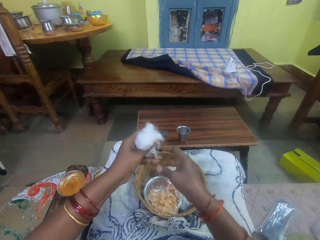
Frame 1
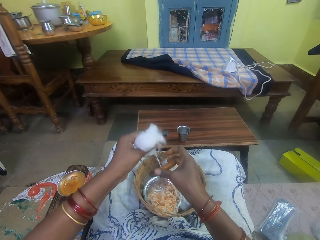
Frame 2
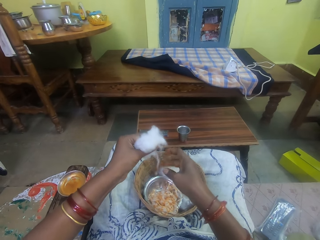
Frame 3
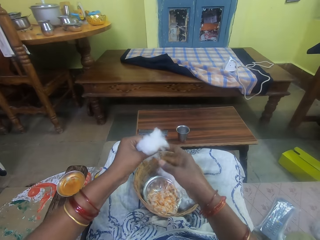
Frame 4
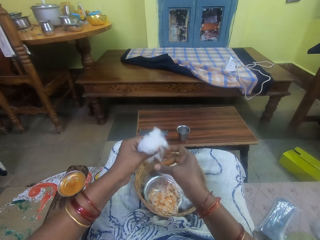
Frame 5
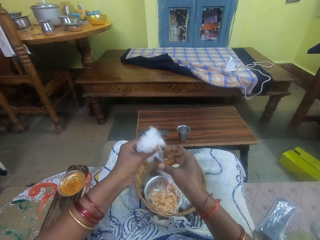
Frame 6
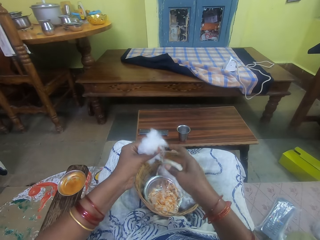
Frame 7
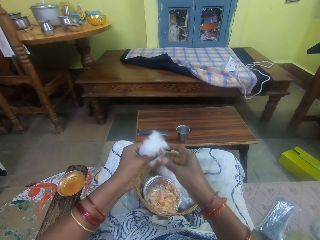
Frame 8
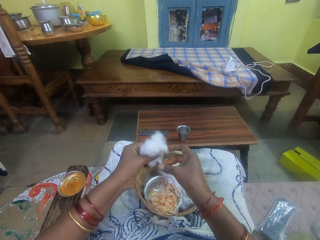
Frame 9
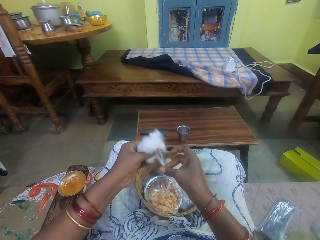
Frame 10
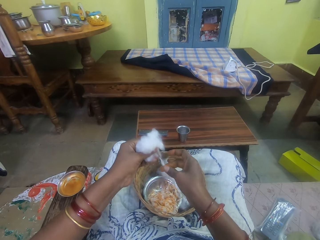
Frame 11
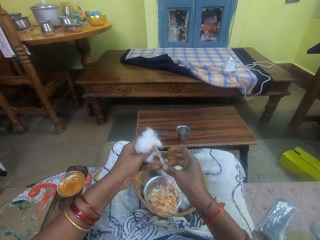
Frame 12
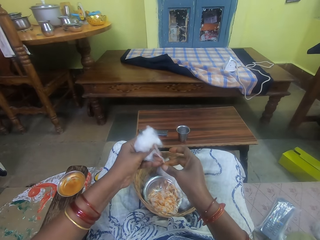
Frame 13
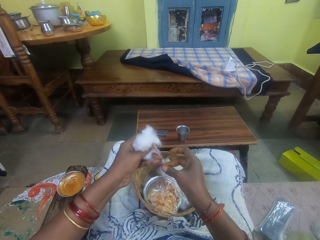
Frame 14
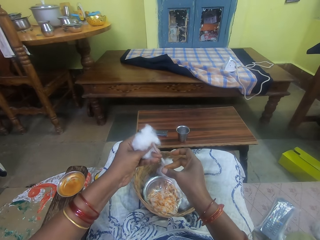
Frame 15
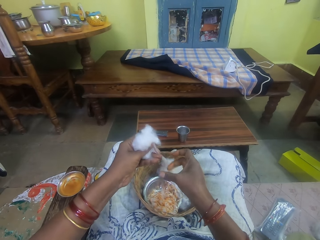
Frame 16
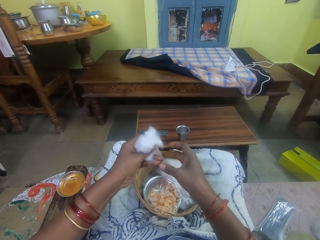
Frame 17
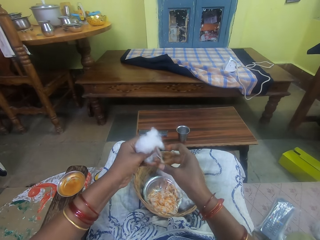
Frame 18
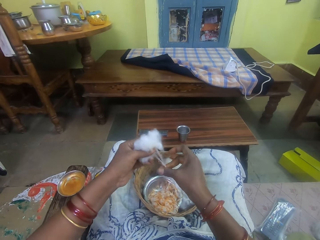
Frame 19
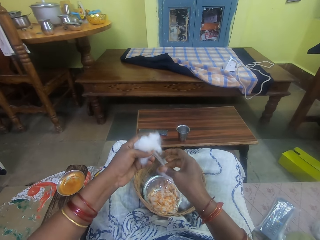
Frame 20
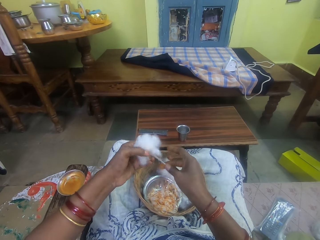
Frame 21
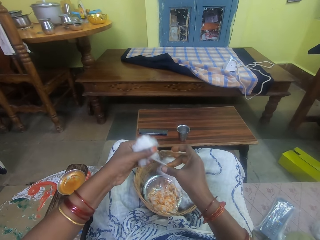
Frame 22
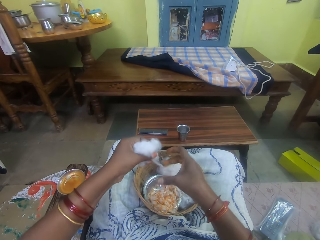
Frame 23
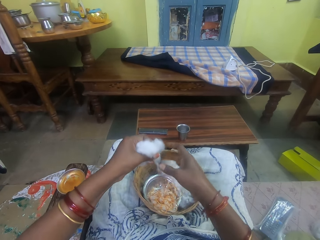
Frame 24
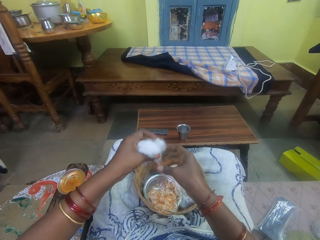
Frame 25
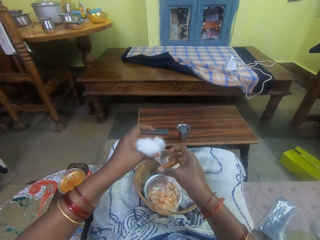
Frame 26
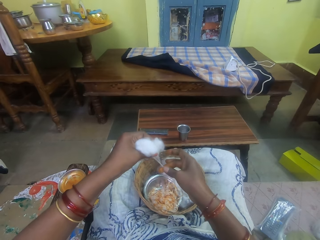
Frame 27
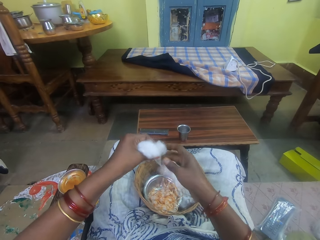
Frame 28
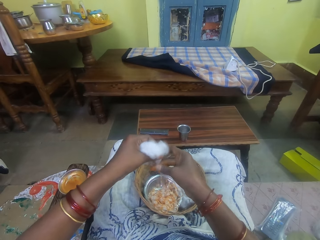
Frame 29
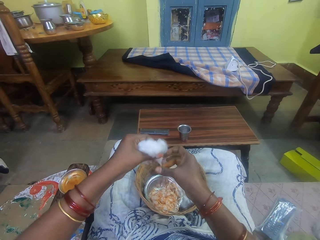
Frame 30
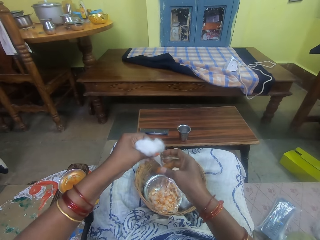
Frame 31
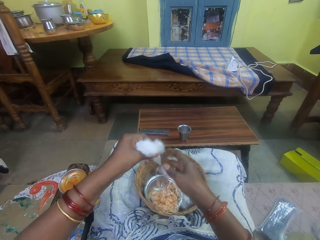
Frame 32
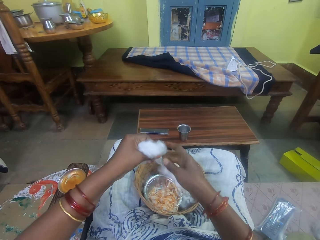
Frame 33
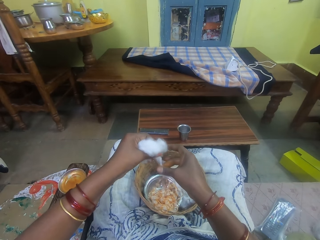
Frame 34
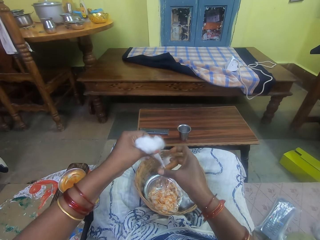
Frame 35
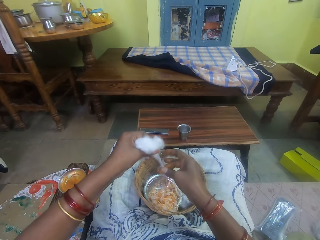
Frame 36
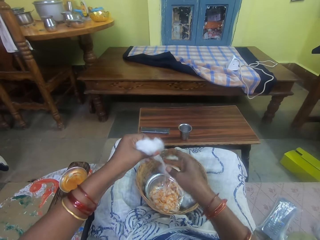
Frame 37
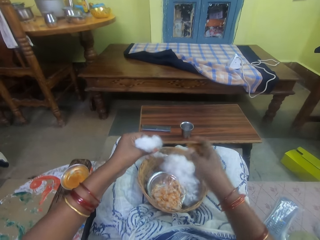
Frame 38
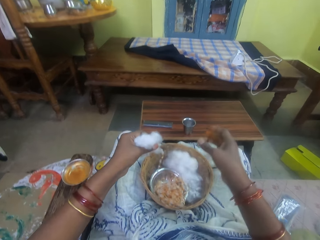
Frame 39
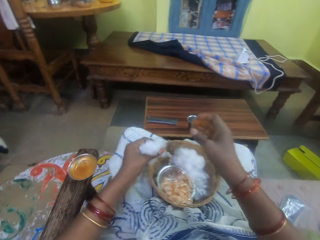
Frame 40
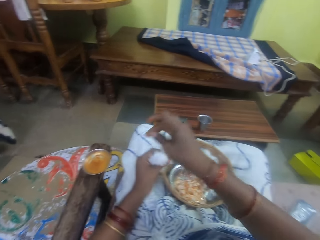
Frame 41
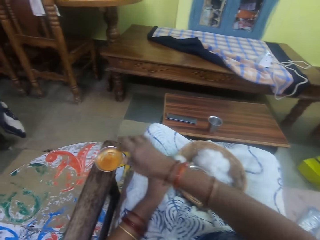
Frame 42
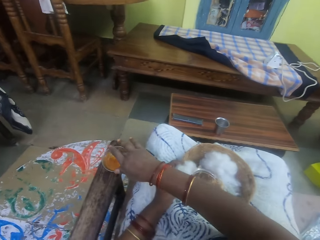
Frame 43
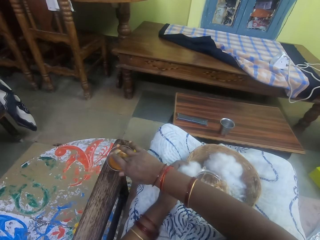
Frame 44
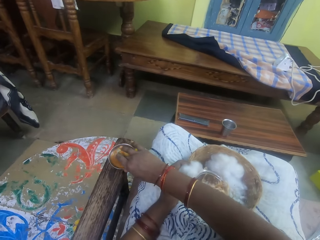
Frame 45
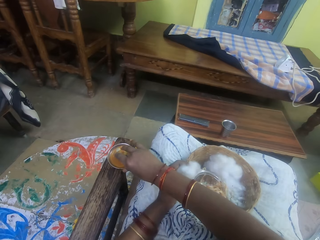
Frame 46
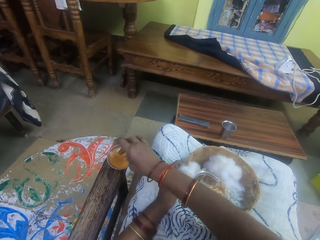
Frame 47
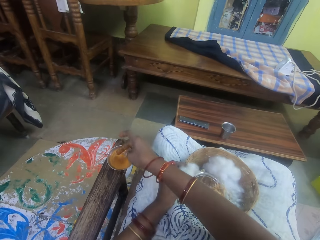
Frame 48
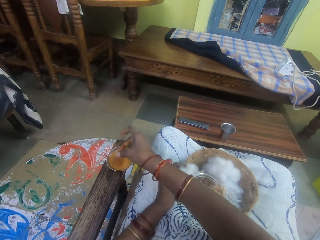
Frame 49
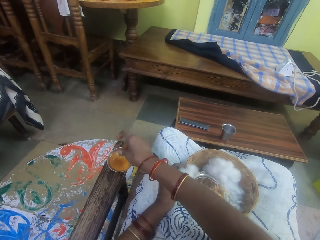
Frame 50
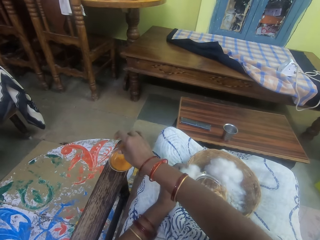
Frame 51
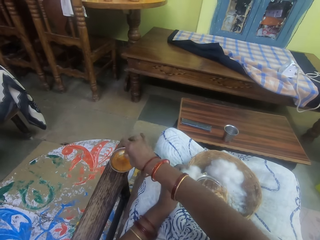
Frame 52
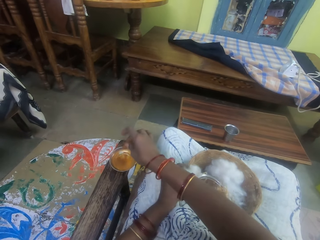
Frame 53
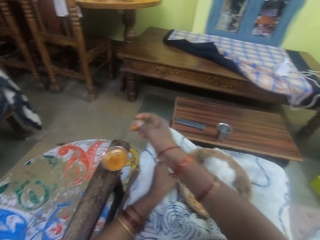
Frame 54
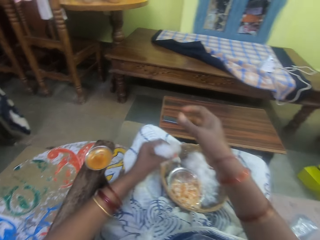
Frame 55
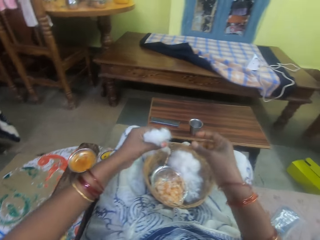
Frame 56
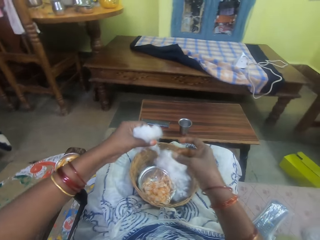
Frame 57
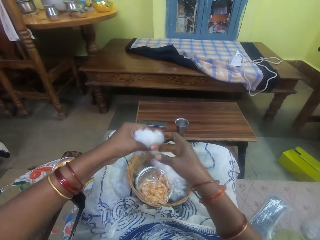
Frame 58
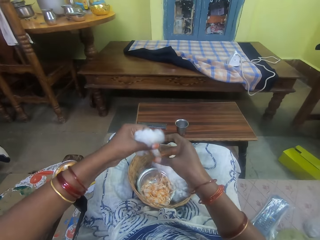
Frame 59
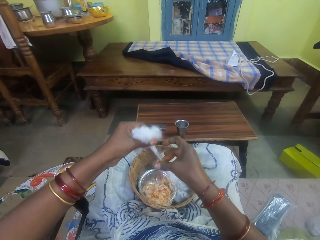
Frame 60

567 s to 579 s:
The camera wearer pulls her hand off the cotton string. She rolls the cotton string with an adhesive. She pulls her hand off the cotton string. She picks the adhesive from the bowl. She touches the ointment with her right hand. She pulls her hand off the bowl and rubs her fingers.

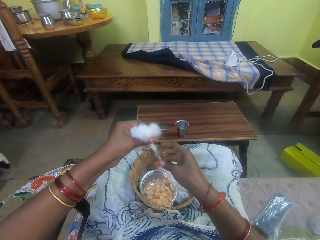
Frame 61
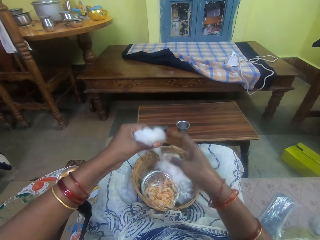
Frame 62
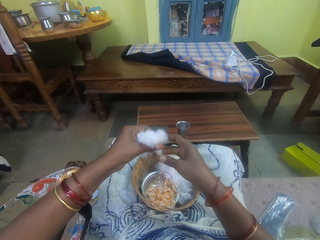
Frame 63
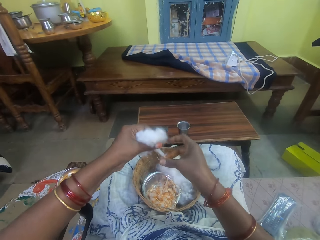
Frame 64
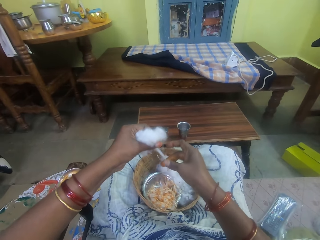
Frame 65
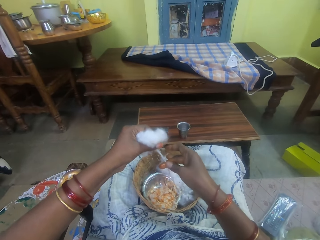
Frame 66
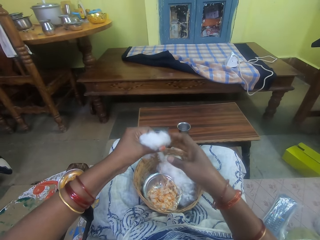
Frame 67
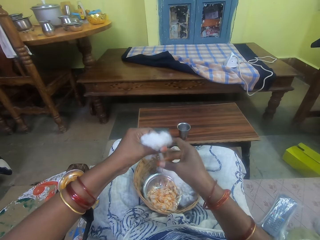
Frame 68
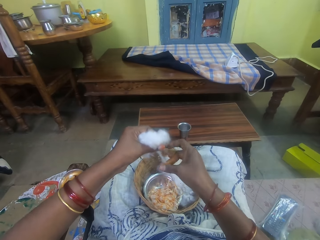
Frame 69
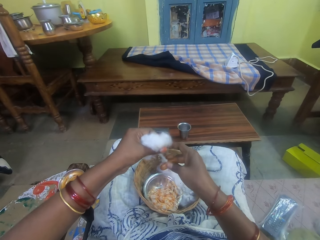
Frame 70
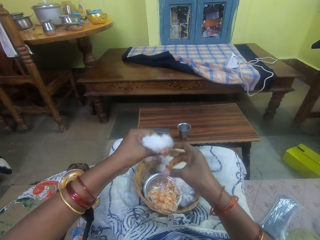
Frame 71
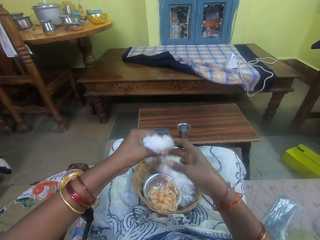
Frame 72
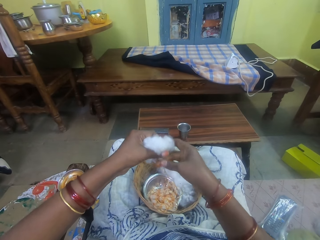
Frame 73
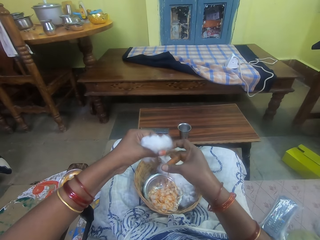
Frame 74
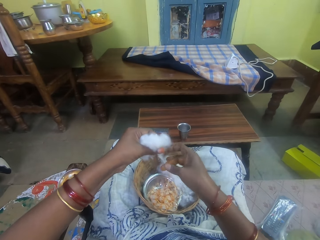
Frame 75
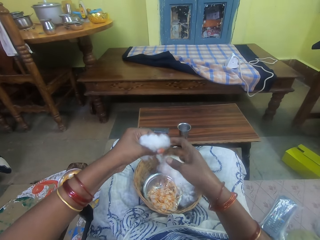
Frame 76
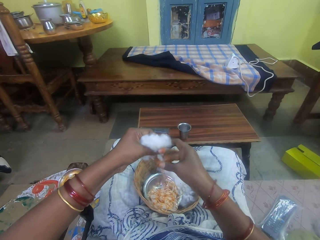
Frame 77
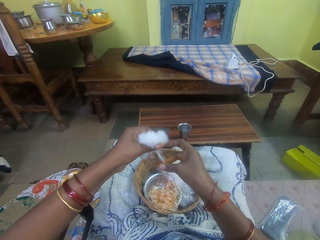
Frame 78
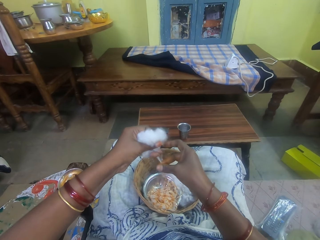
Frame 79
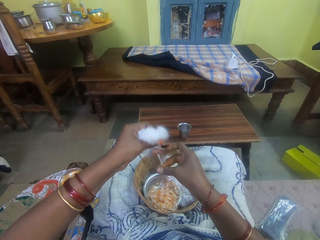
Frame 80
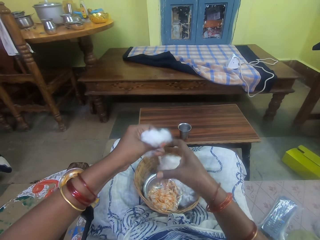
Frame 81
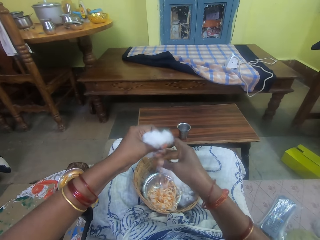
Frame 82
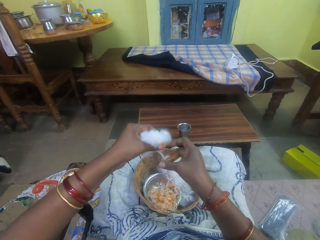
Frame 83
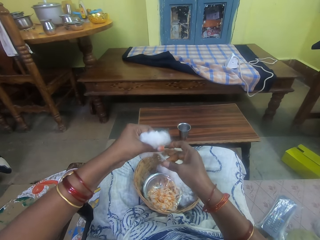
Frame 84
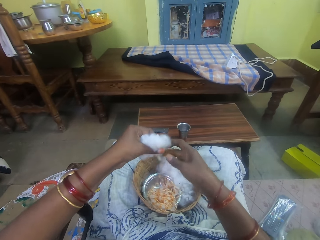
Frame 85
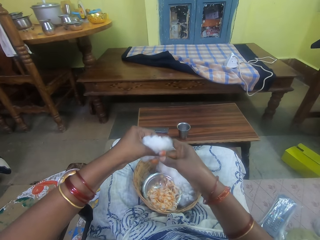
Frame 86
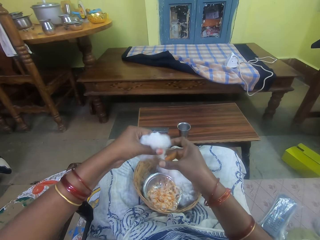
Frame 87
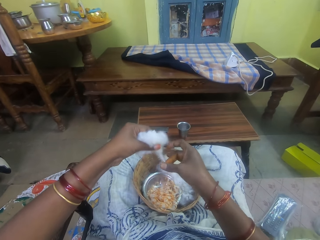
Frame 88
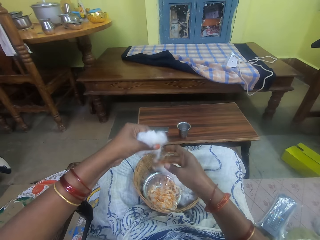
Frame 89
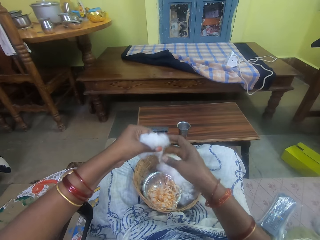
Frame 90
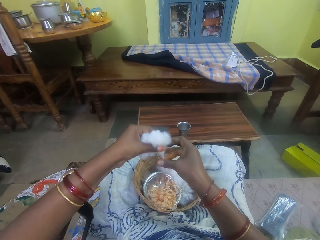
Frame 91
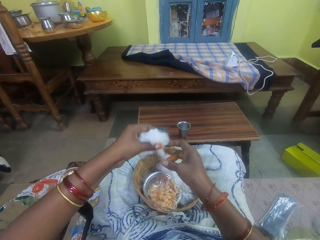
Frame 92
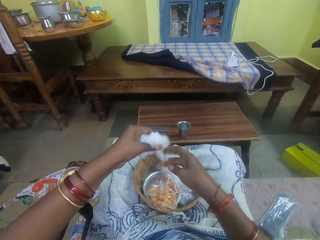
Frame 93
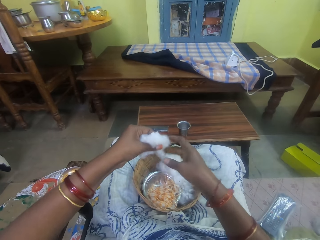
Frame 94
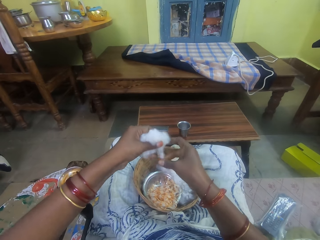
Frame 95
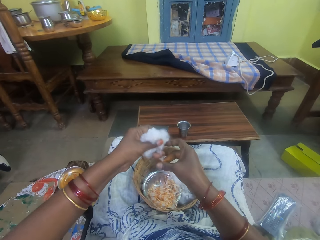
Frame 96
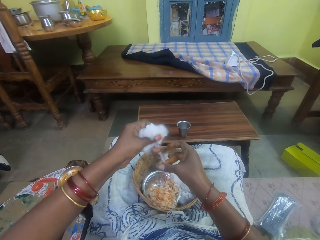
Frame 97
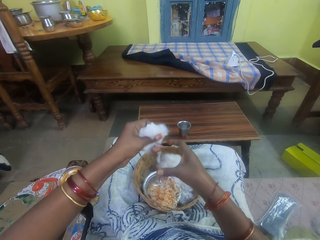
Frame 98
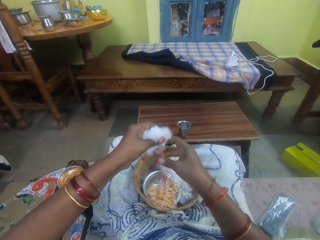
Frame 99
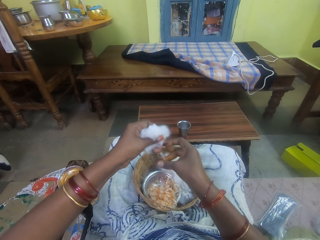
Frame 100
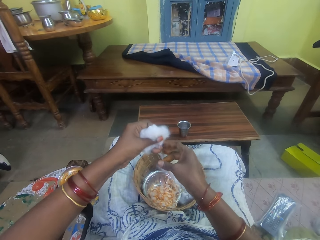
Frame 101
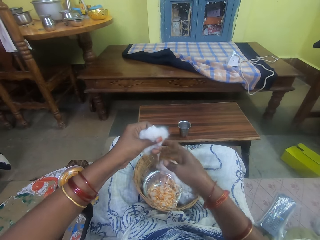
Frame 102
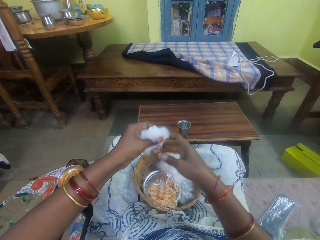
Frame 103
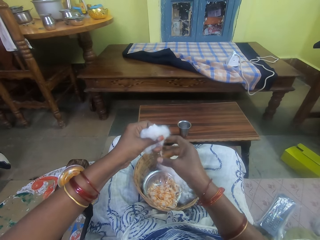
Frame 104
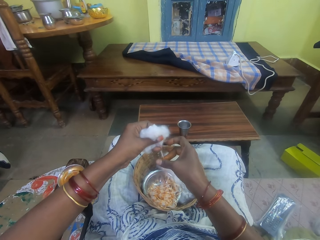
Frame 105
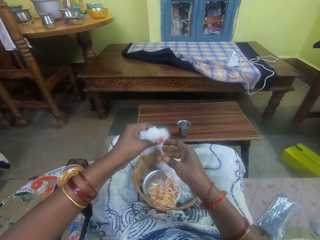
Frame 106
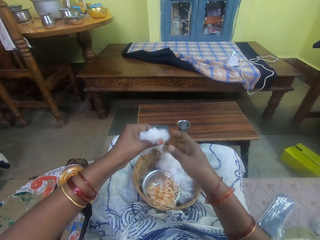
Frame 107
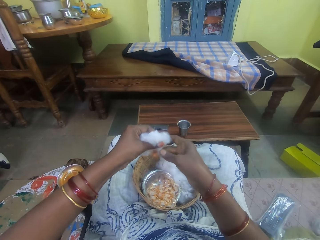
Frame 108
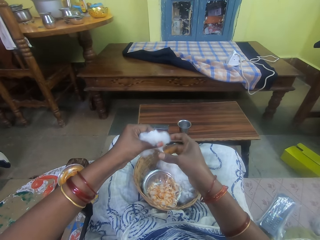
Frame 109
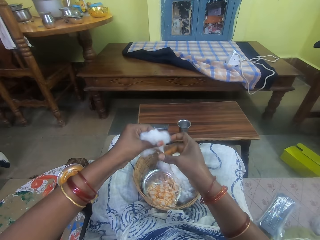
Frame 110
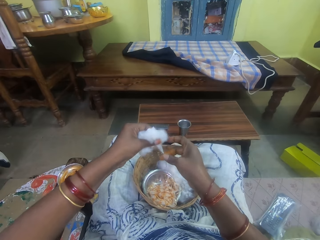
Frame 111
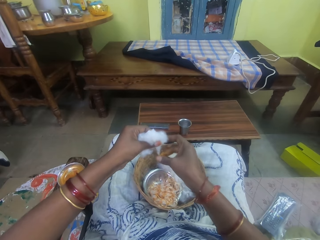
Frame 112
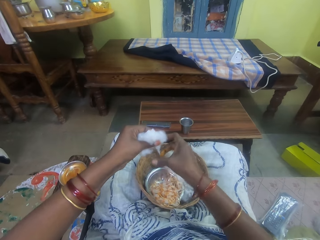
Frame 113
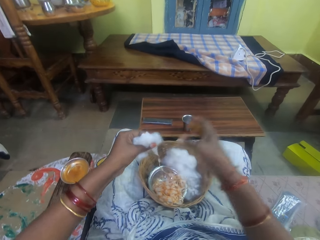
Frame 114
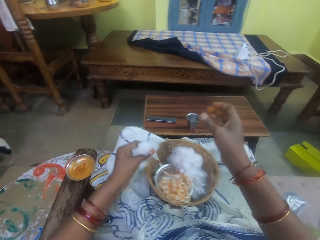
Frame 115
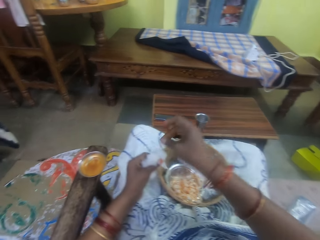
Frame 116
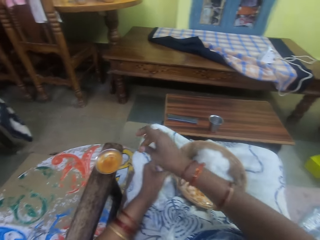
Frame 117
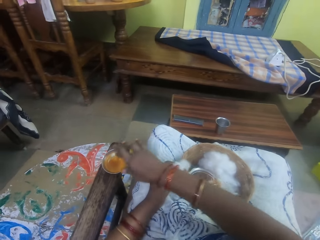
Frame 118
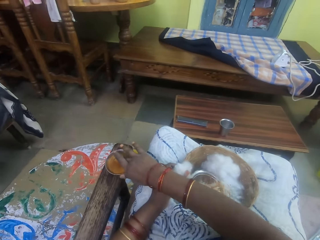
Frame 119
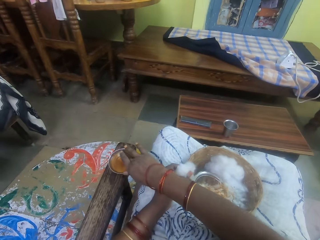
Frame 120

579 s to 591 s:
The camera wearer rolls the cotton string with an adhesive. She rubs the ointment on the ball of cotton wool in her left hand. She pulls her hand off the cotton string, rolls the cotton string with the adhesive, and pulls her hand off the cotton string.
